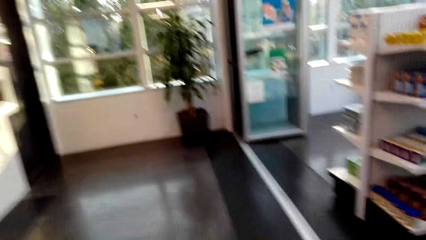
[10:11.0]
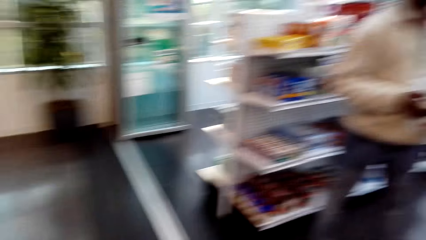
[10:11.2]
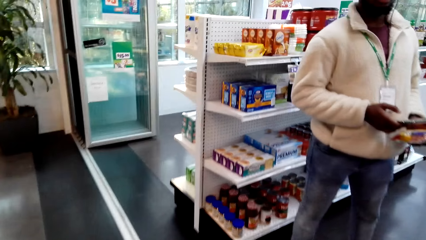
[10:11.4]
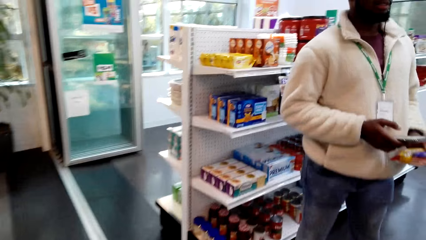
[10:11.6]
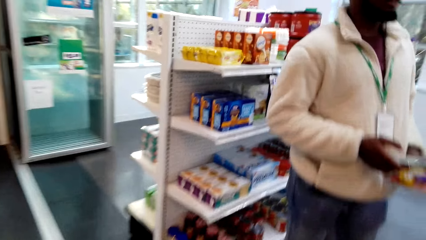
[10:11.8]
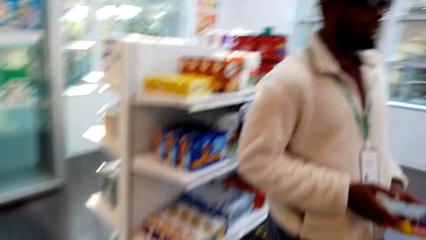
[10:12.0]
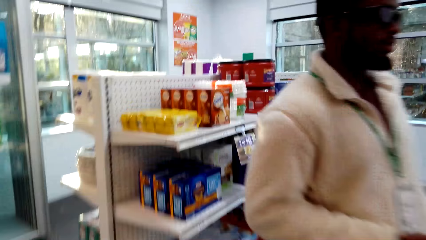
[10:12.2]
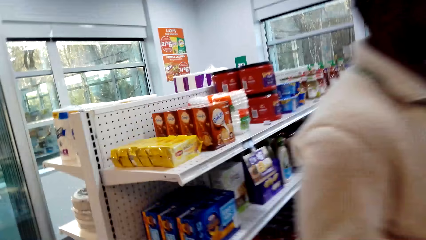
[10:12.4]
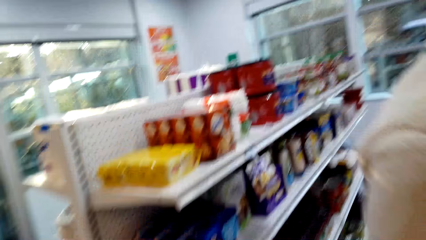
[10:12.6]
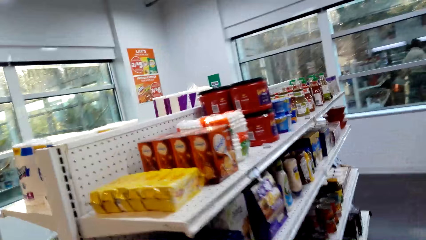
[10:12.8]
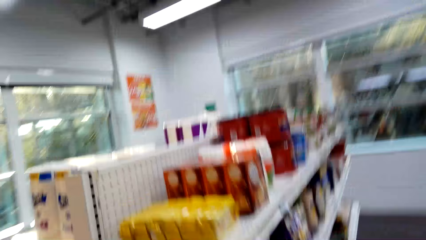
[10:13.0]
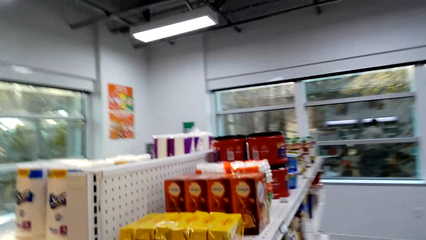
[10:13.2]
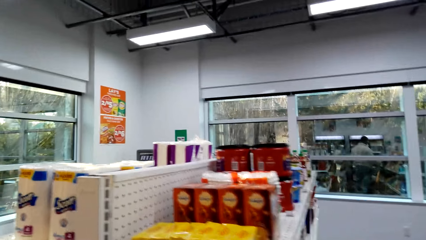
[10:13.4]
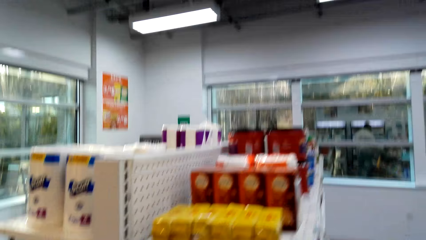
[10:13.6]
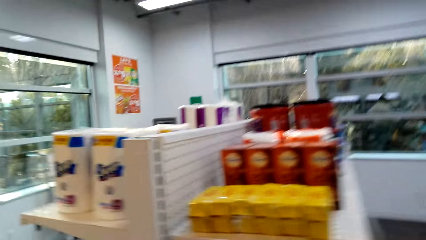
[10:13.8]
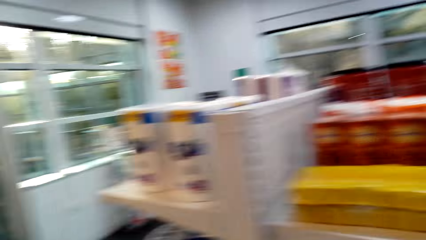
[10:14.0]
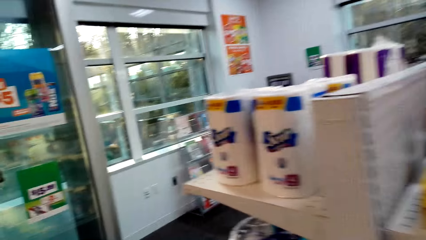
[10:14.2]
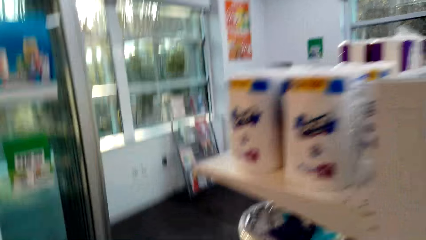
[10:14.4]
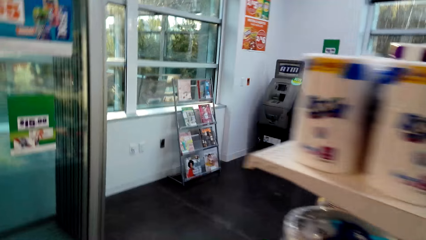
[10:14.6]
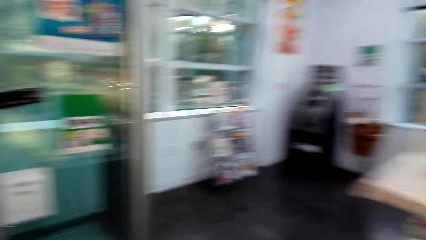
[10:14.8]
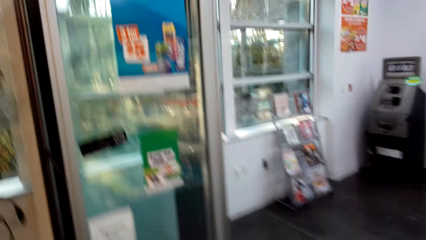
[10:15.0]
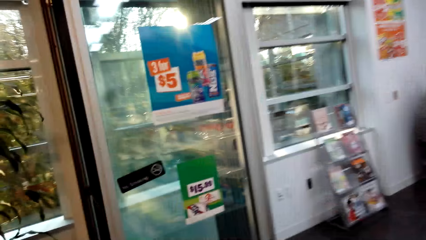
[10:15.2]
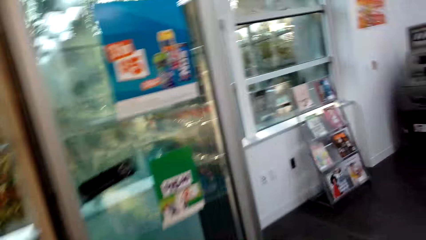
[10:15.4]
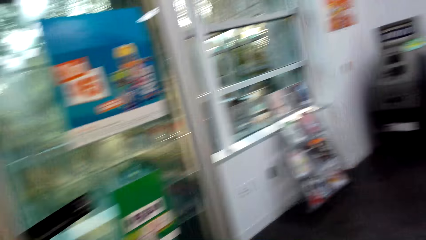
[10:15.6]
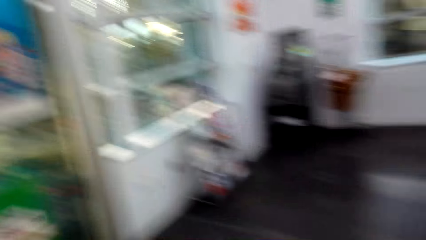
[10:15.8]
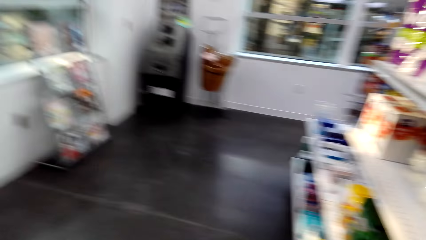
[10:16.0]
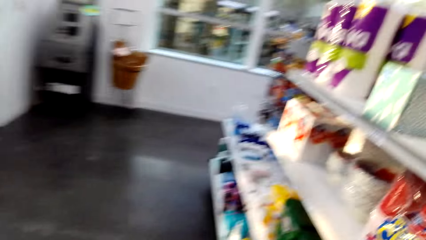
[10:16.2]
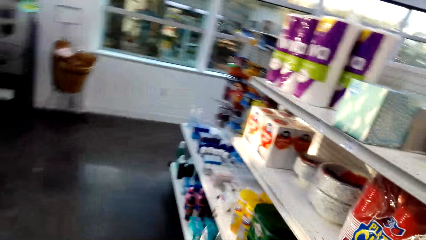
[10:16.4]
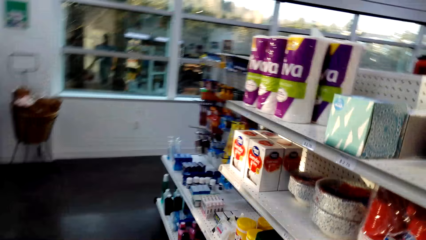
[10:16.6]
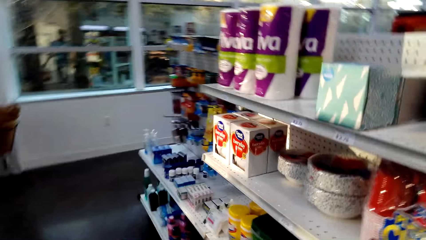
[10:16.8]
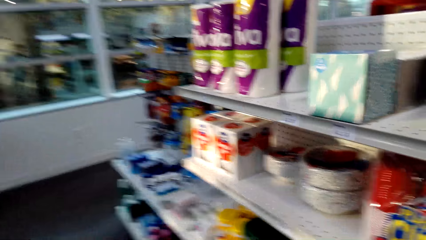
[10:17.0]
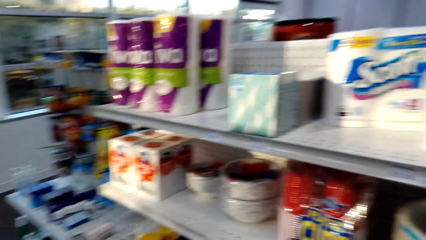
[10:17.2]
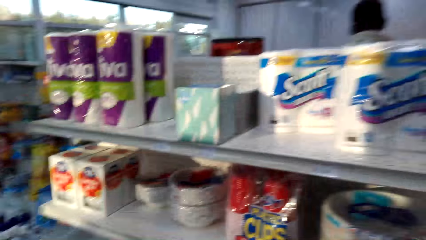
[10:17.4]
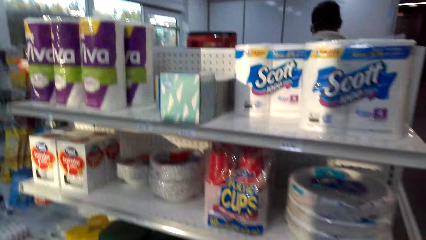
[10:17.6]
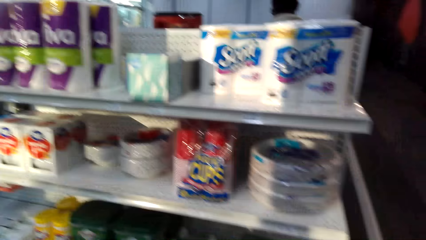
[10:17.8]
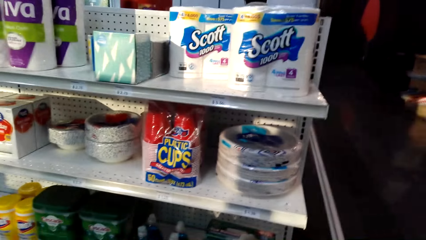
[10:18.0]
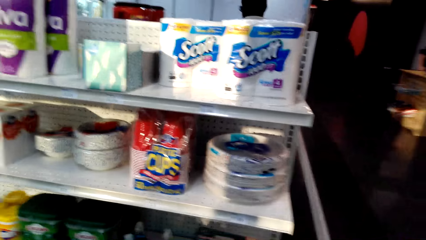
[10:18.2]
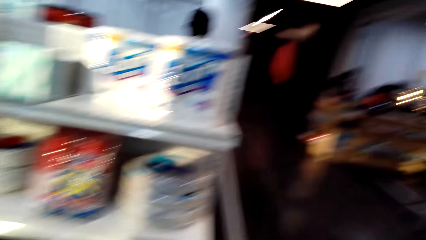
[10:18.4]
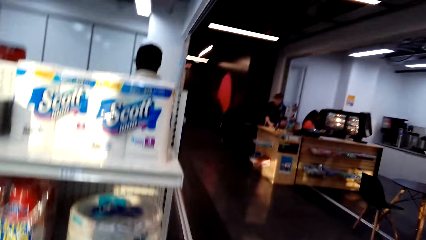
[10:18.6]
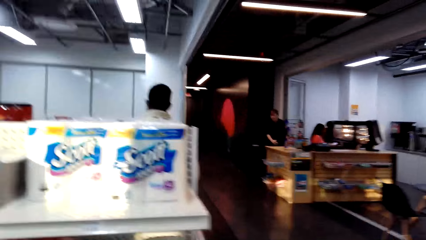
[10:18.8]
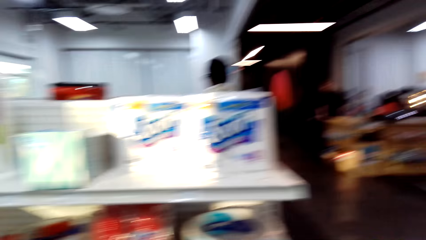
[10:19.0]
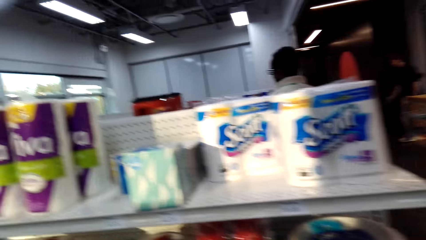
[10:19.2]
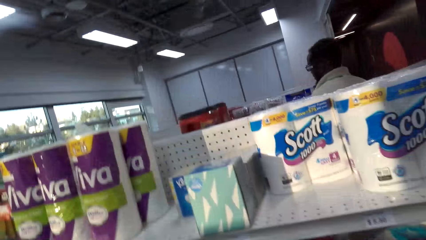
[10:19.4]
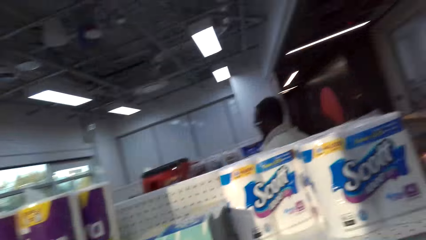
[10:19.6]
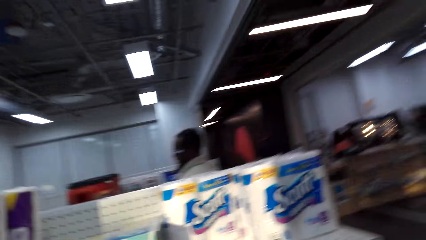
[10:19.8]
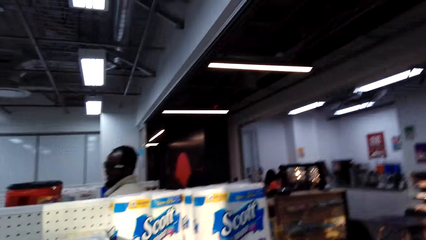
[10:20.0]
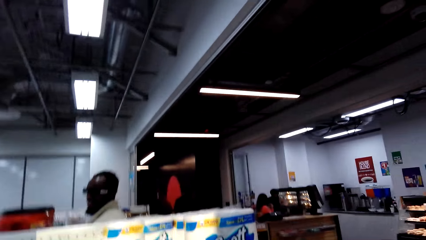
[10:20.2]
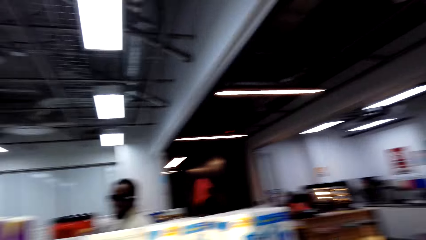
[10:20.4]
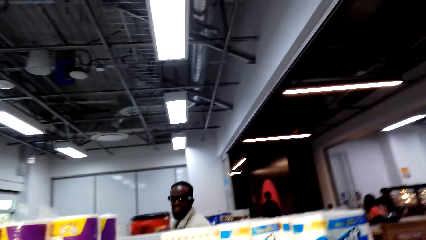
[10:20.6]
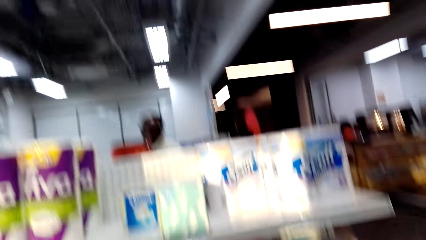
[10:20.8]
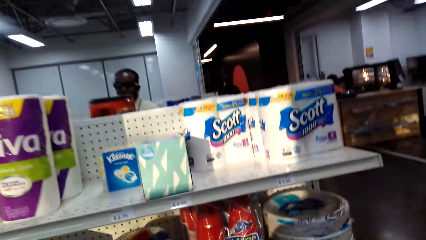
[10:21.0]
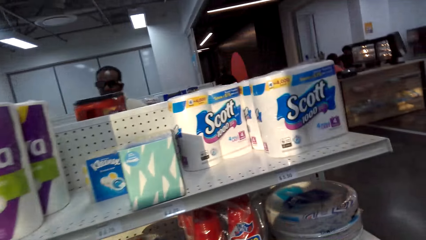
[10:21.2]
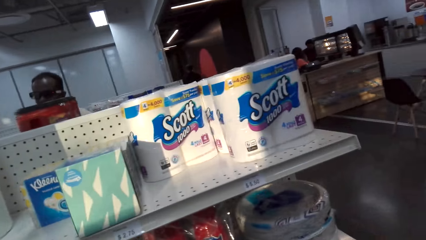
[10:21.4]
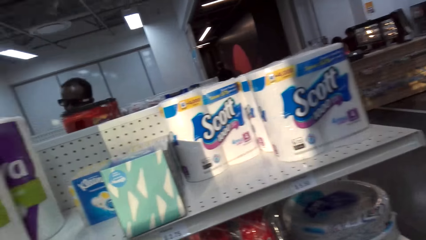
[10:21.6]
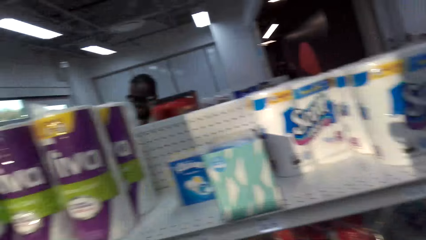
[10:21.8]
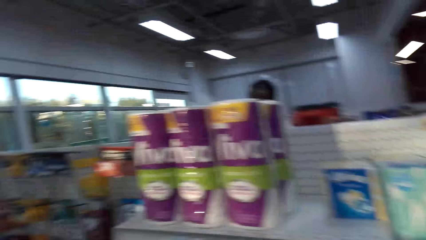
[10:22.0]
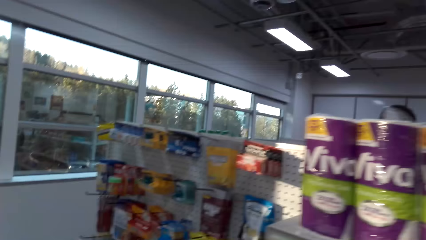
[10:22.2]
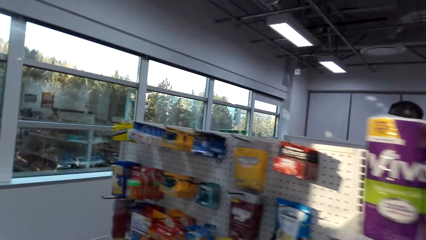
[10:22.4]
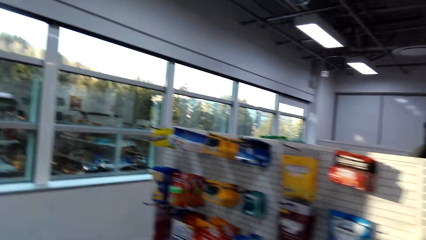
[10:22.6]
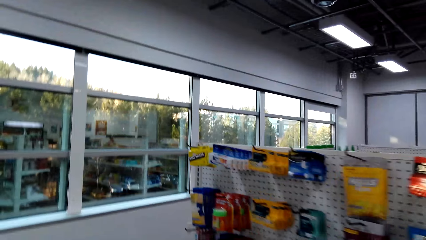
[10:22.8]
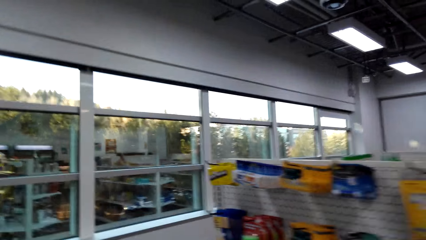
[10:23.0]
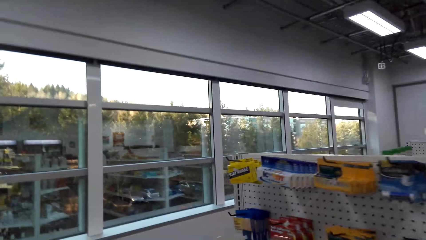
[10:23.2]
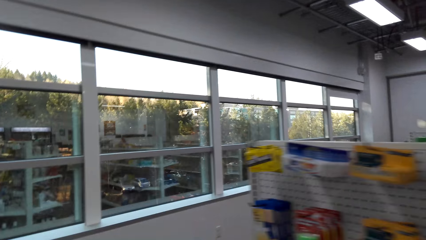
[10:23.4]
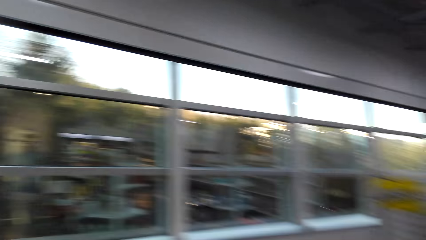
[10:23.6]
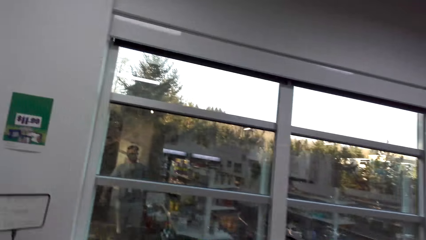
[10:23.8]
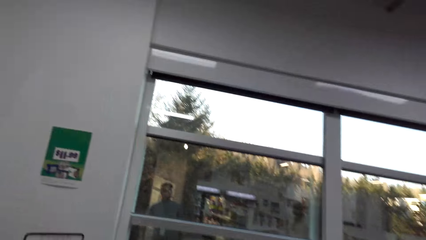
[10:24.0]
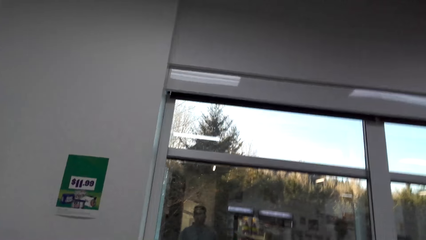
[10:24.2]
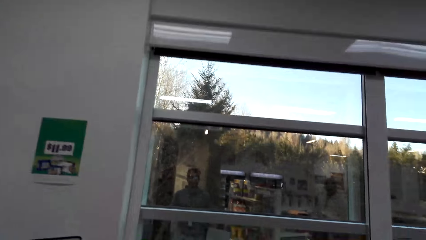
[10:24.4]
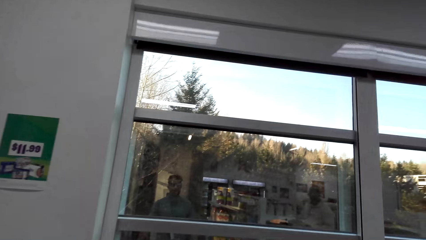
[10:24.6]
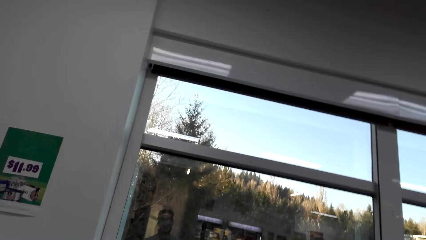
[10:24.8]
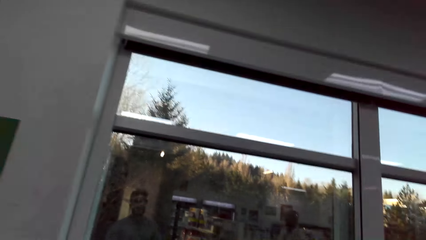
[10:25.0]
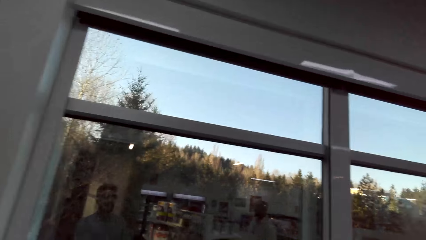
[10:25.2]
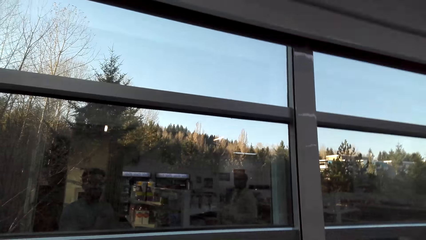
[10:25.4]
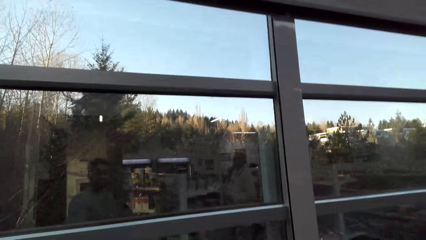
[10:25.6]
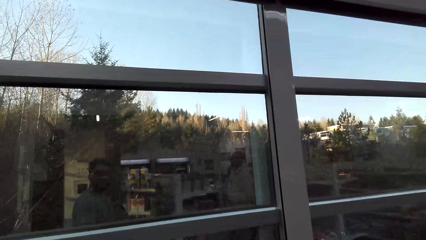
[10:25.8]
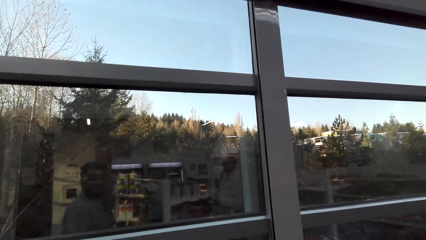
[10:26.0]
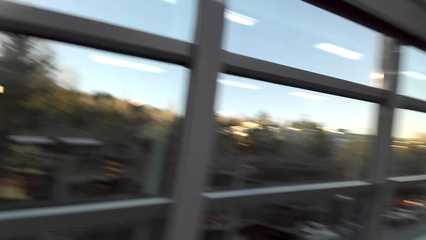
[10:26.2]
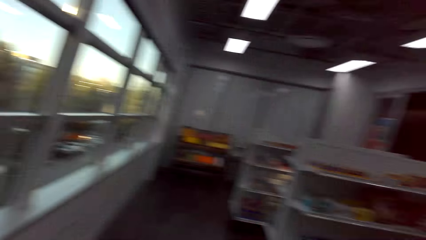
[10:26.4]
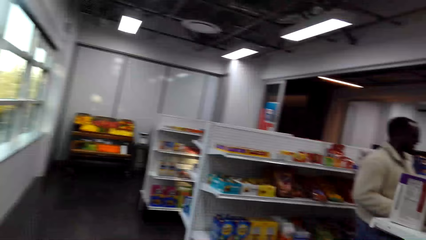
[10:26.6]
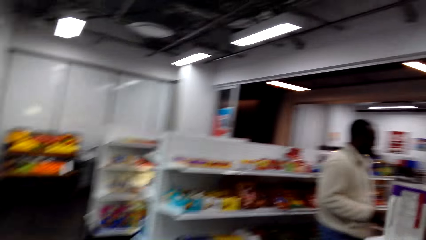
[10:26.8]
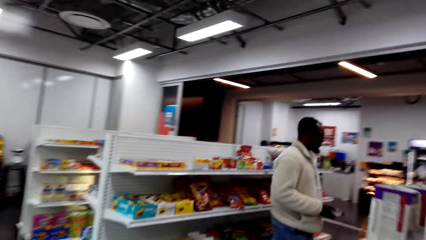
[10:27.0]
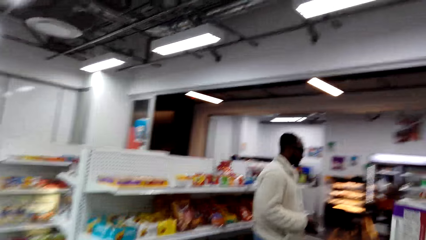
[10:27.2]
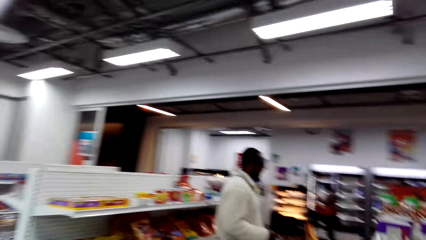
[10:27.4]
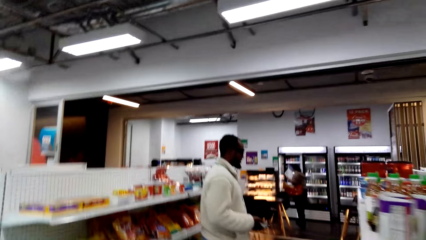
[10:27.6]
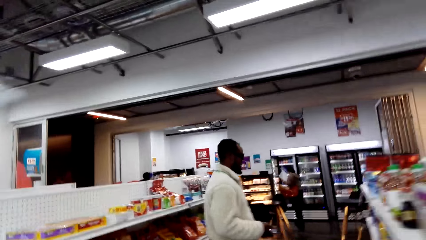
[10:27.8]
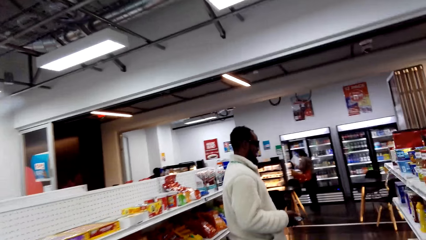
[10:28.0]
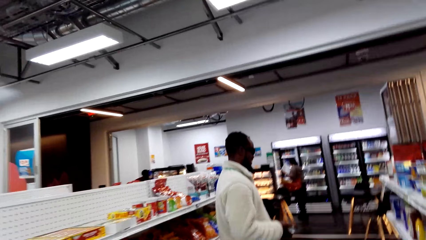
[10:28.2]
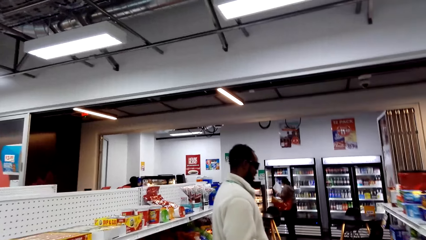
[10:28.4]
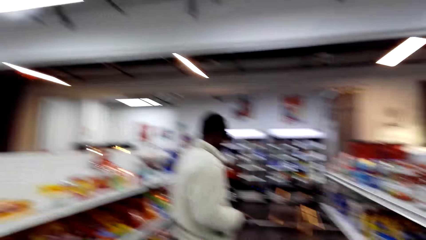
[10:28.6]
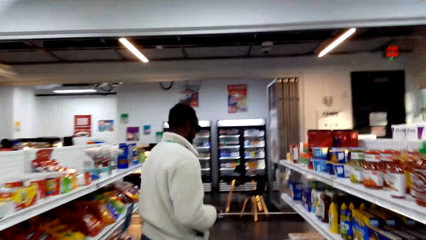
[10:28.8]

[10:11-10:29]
The camera wearer walks in the room. They talk with a person.
